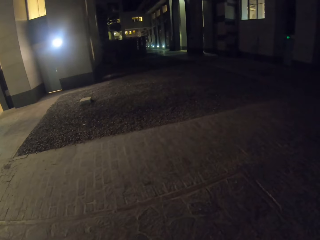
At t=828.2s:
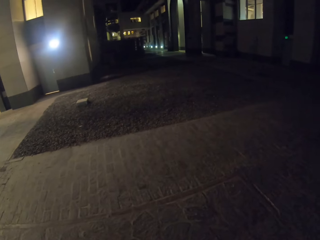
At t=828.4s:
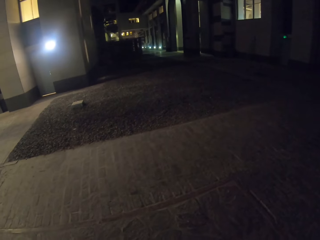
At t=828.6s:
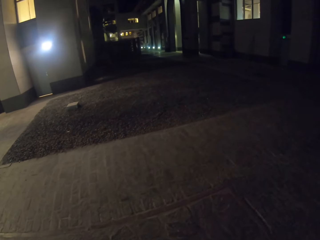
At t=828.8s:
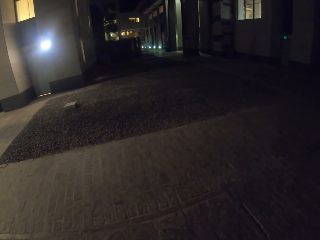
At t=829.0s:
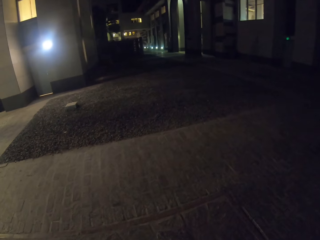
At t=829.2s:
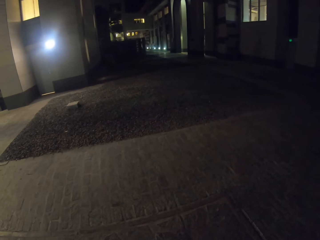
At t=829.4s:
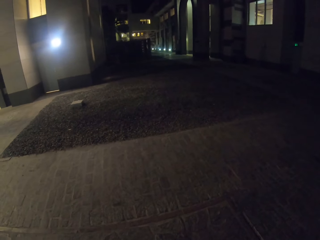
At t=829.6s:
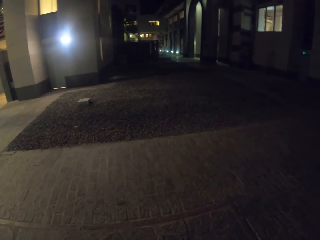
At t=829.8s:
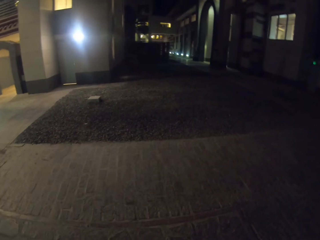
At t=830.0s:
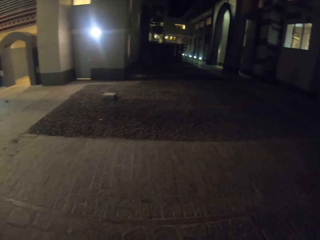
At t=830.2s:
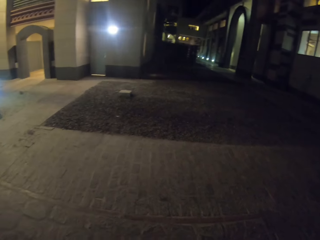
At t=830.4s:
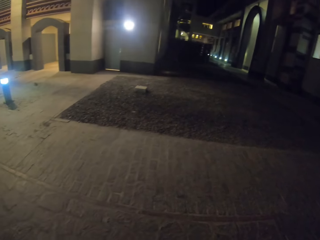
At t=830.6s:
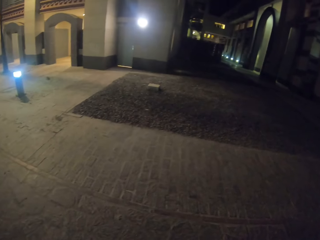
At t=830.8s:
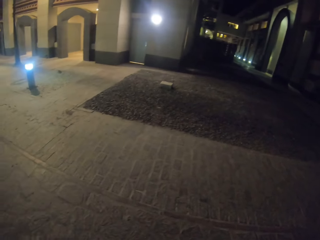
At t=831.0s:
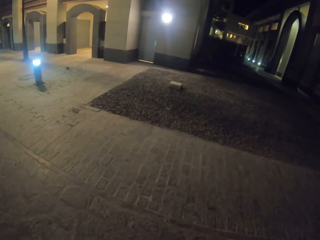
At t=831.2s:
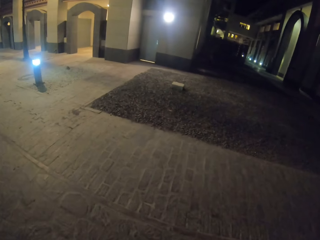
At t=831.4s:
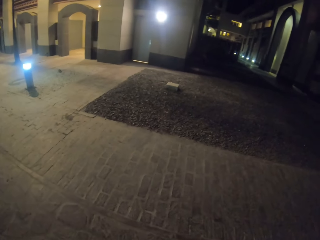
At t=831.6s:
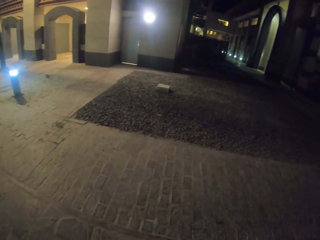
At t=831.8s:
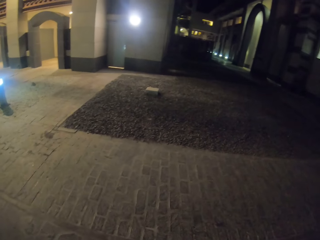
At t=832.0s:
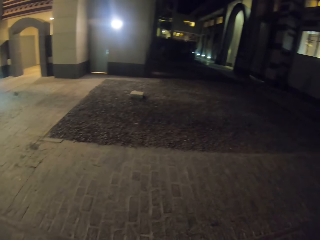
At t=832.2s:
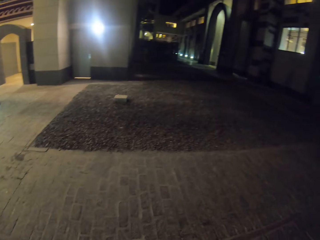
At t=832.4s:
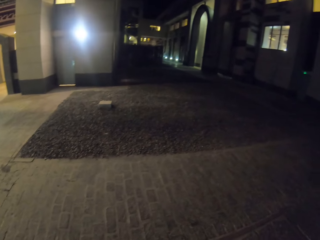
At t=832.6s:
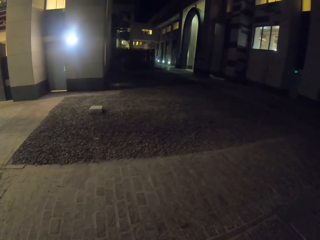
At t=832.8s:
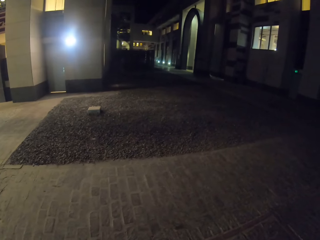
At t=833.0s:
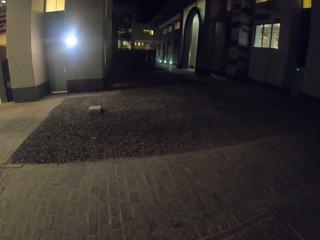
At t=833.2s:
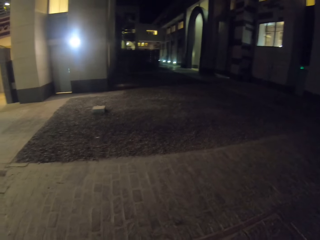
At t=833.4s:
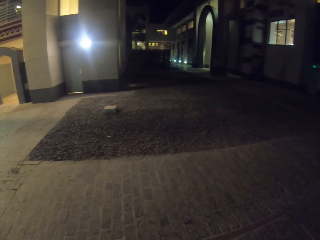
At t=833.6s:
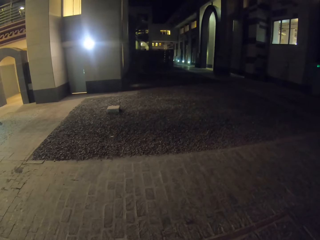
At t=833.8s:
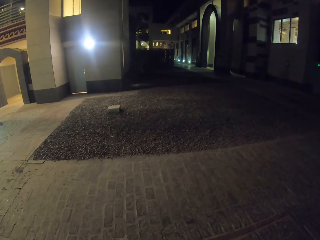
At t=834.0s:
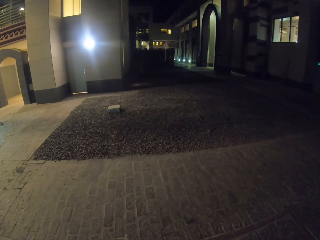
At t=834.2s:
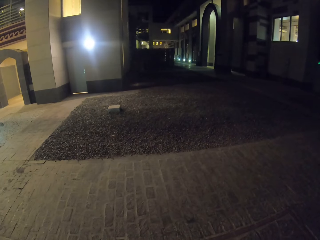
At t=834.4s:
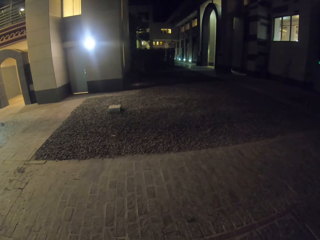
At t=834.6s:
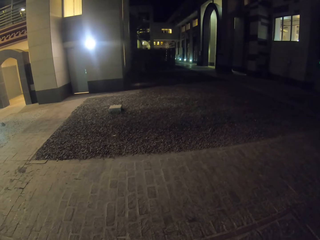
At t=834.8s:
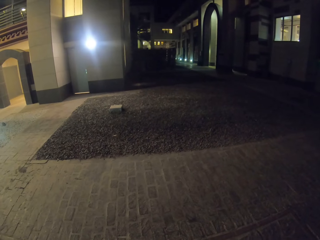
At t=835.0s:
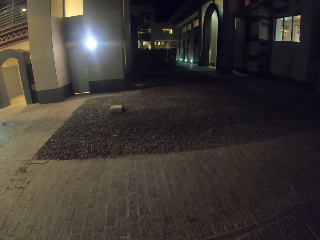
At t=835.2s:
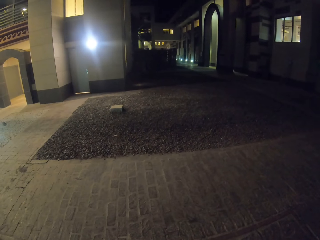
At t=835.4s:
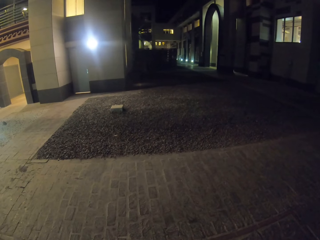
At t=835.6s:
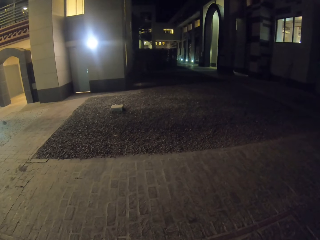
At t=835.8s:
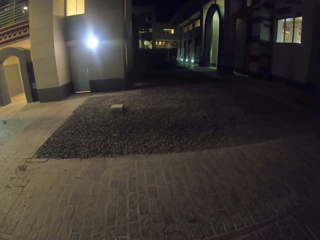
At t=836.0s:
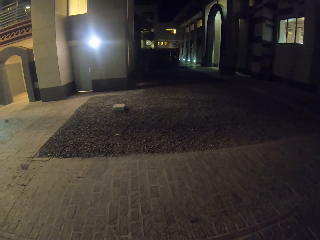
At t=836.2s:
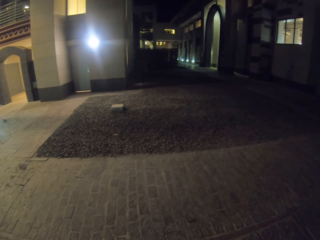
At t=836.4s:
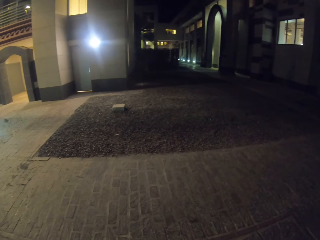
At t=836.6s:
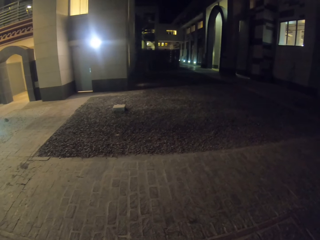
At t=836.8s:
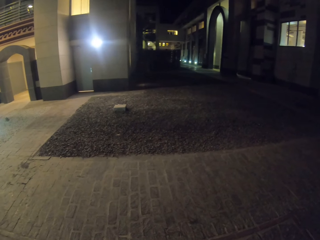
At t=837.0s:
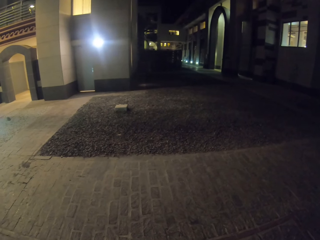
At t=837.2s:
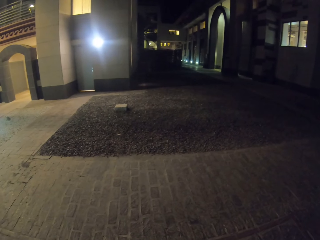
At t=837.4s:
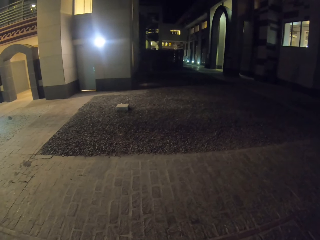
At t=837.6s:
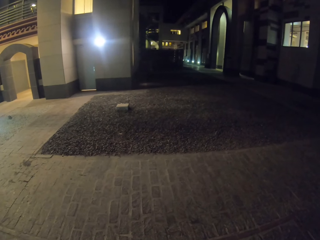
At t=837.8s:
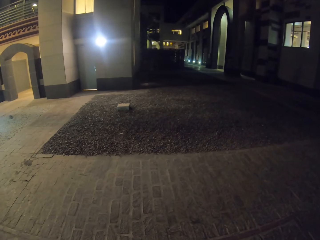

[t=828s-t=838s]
The camera wearer looks around.

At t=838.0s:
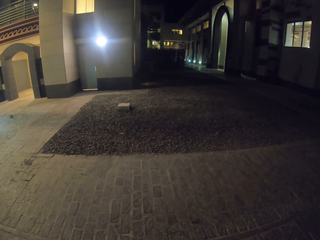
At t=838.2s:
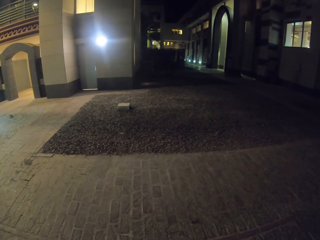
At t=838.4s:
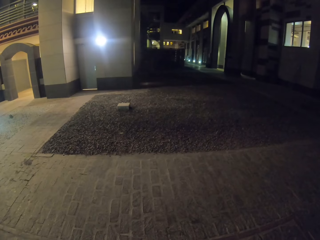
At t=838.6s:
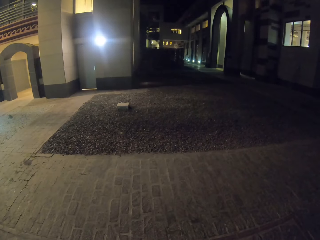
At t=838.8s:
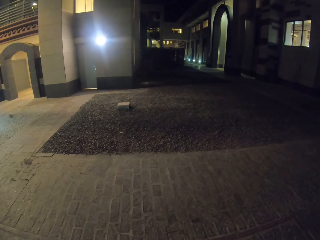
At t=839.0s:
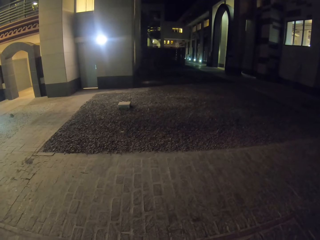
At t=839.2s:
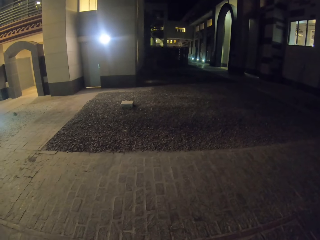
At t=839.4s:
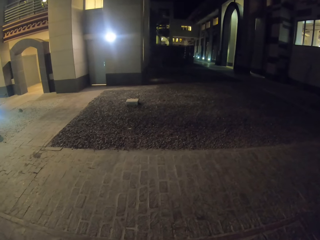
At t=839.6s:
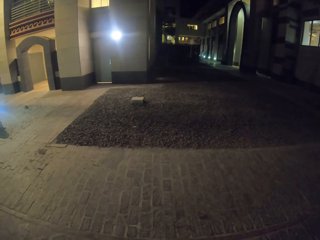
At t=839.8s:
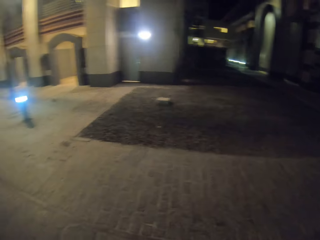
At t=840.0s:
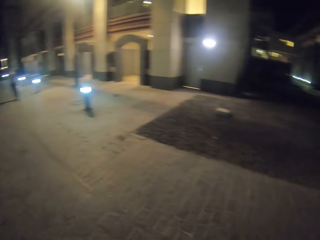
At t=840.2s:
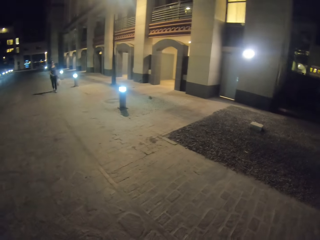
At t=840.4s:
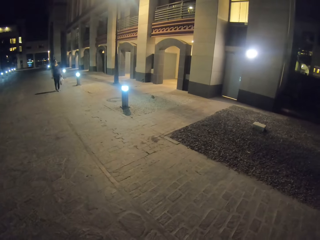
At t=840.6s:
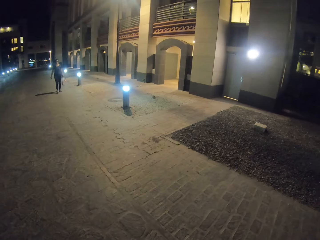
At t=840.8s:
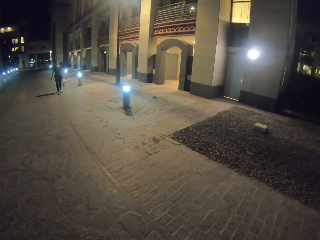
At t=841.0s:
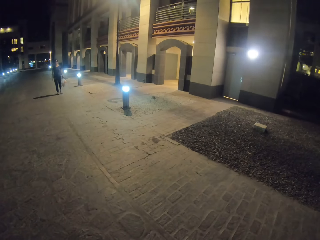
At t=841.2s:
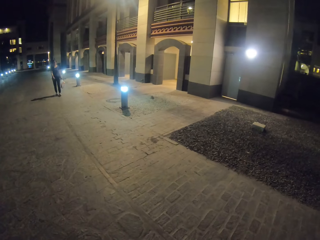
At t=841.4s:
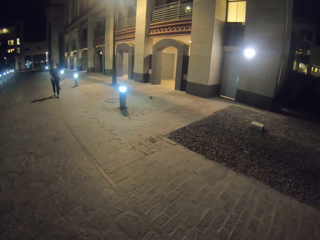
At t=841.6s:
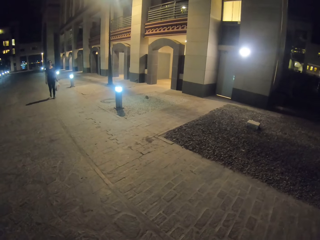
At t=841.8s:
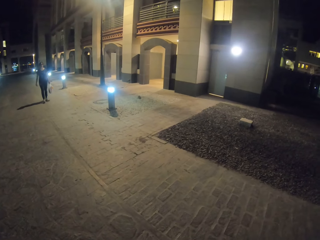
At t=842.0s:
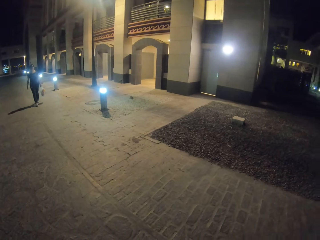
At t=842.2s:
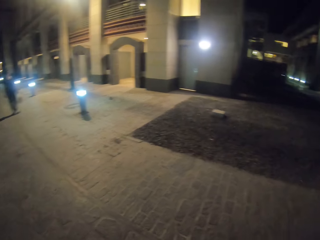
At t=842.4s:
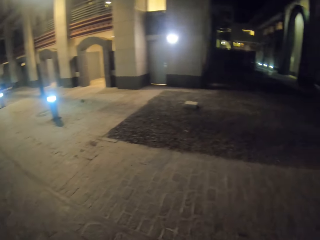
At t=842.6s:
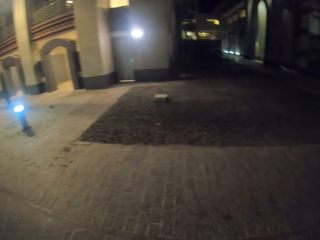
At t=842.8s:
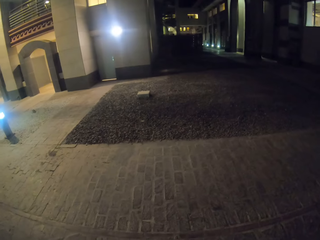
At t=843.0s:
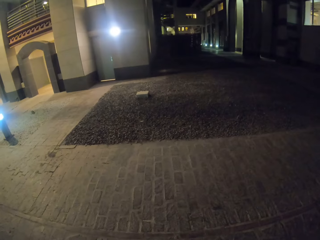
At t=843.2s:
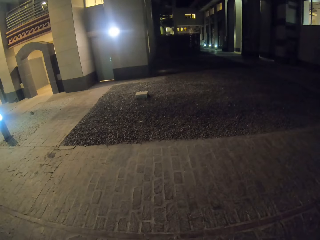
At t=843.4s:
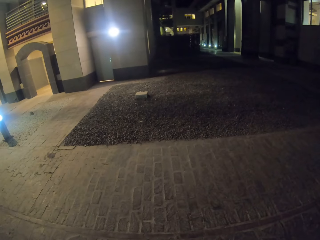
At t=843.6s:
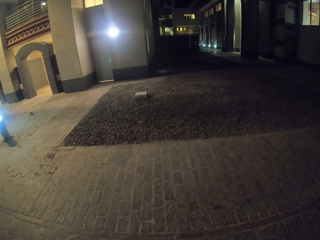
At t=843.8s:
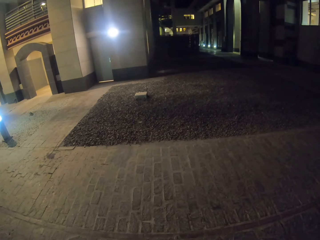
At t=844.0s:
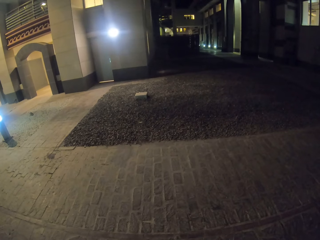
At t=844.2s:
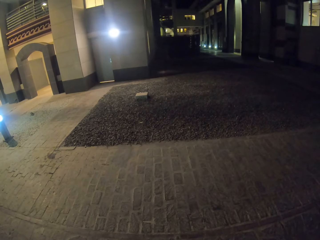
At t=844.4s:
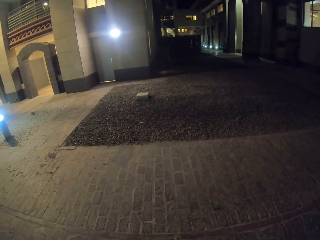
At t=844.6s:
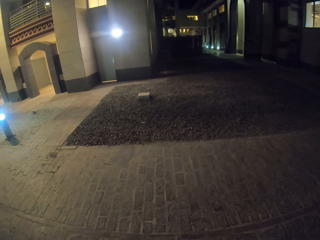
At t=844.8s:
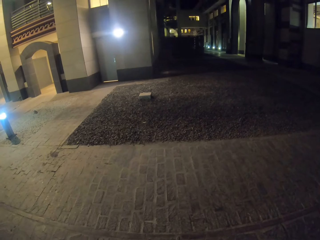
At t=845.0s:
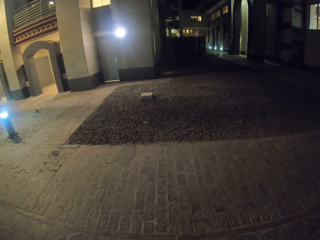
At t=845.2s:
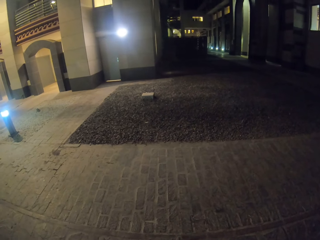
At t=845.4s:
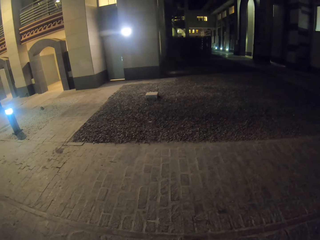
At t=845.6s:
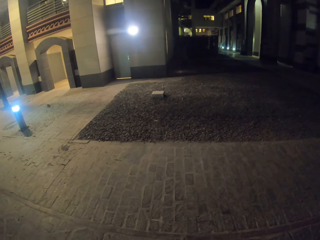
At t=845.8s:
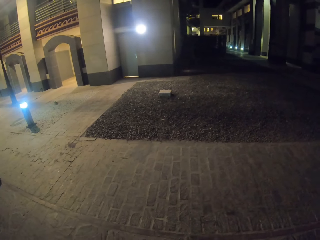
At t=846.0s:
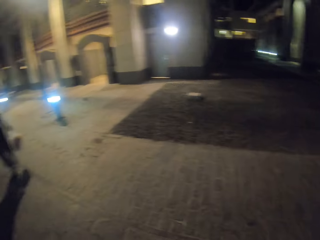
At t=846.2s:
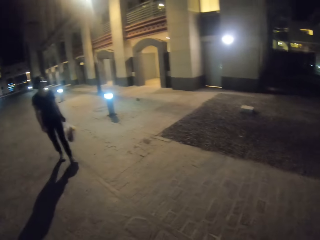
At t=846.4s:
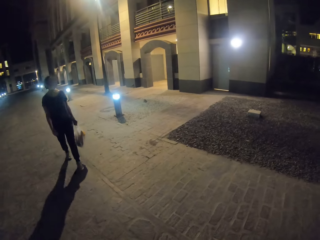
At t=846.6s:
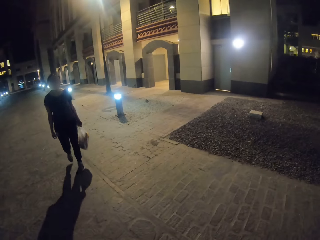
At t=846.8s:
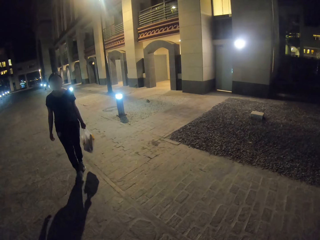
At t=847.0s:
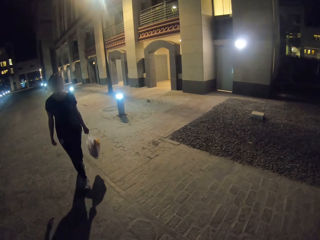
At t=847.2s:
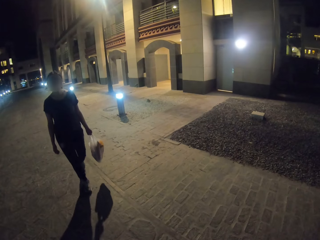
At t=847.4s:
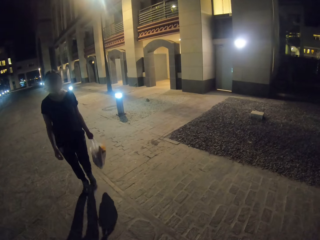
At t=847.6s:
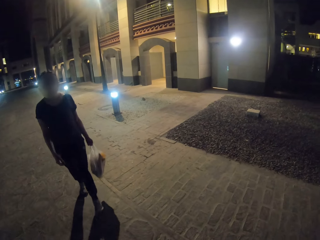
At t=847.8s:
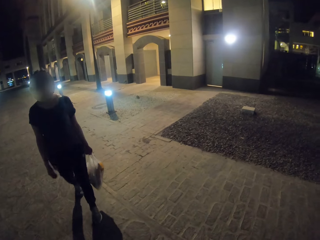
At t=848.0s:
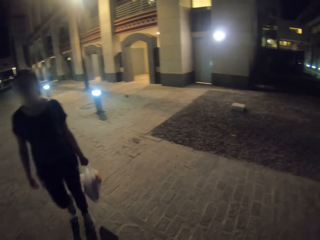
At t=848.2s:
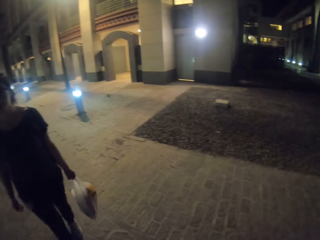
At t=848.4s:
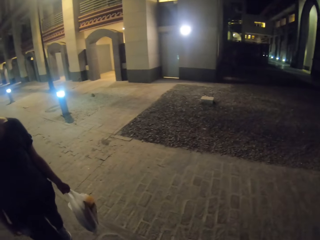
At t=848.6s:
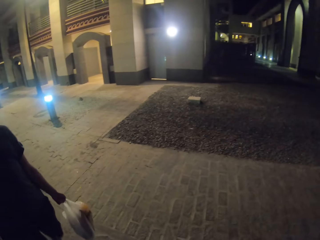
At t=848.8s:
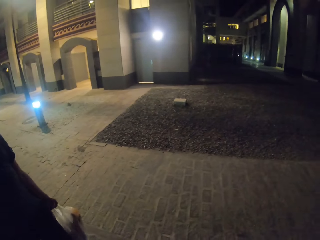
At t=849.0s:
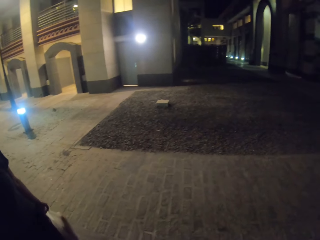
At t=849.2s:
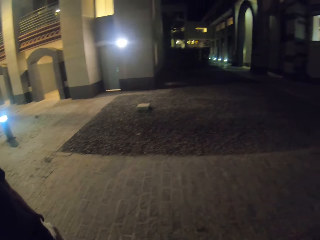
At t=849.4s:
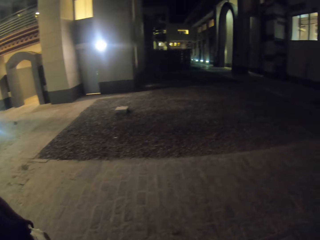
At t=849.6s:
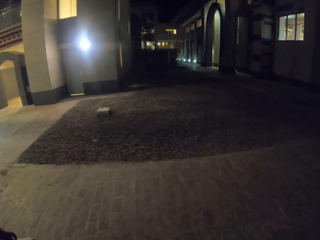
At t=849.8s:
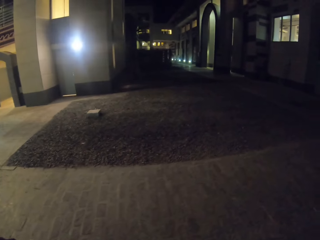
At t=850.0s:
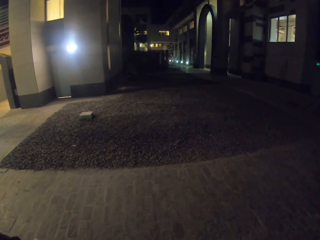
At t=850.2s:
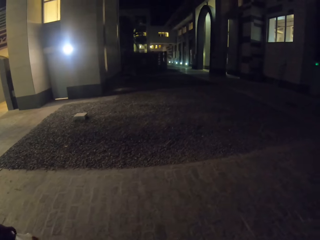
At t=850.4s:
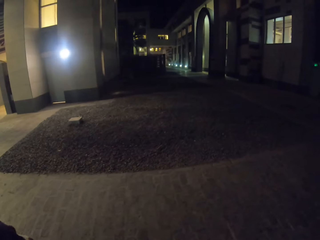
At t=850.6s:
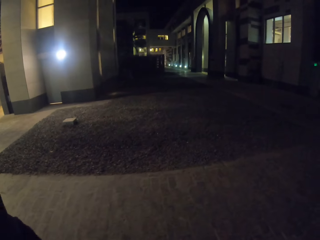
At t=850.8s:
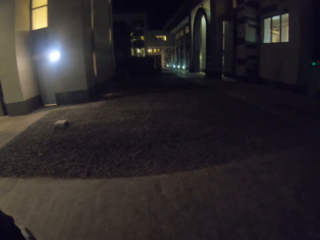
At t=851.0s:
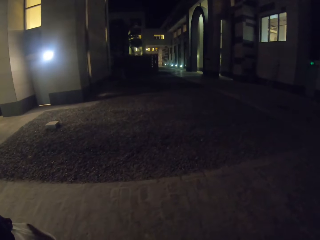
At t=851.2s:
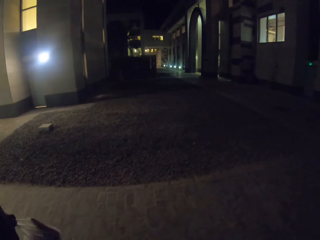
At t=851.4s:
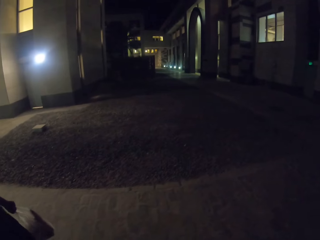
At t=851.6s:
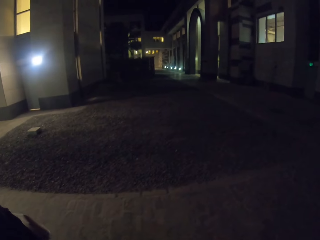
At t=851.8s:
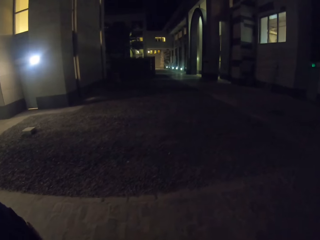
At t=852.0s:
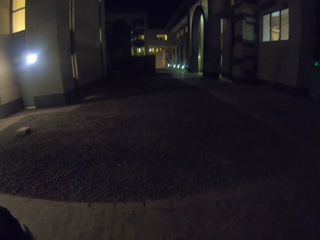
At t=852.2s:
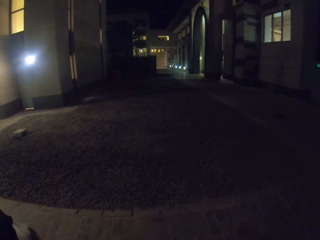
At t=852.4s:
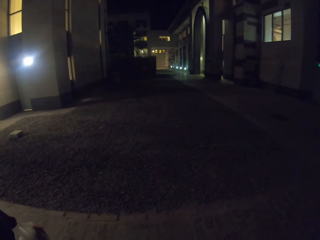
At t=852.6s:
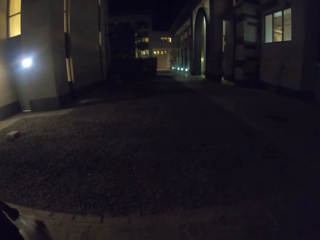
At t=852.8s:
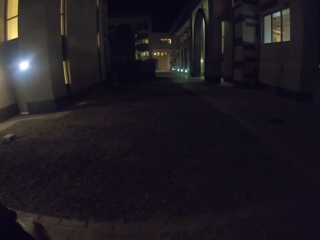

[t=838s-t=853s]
A lady walks on the road. The camera wearer turns around. The lady walks on the street. The camera wearer walks on the road.
